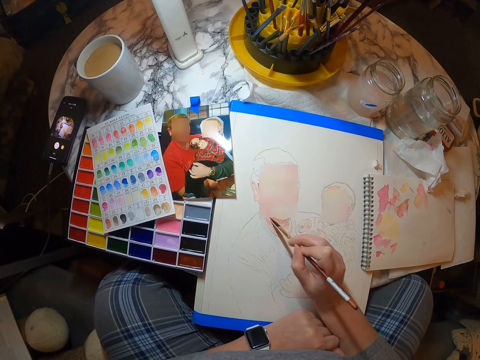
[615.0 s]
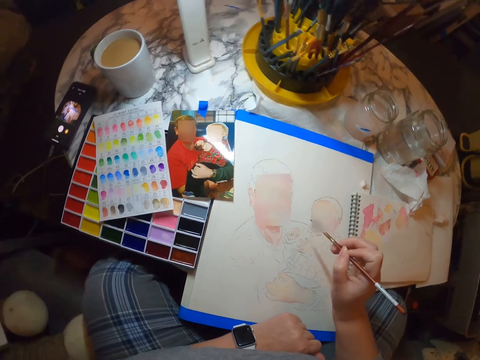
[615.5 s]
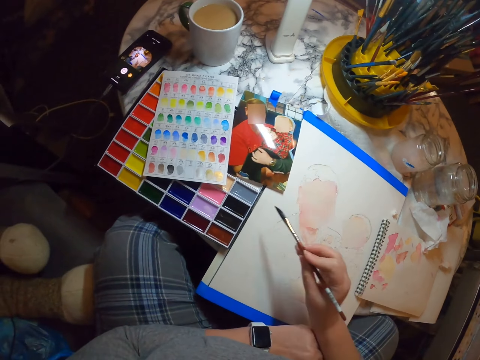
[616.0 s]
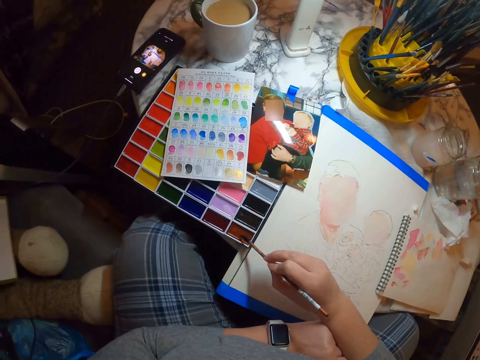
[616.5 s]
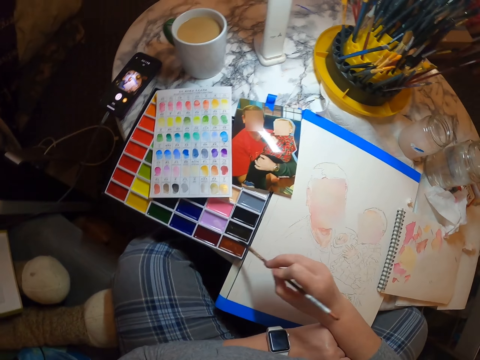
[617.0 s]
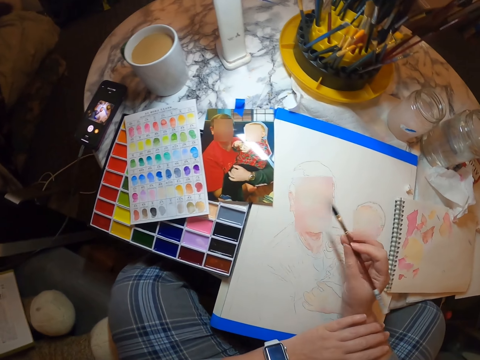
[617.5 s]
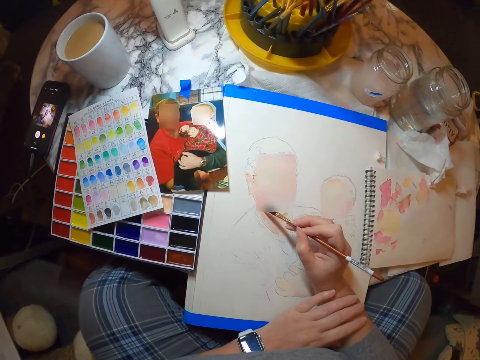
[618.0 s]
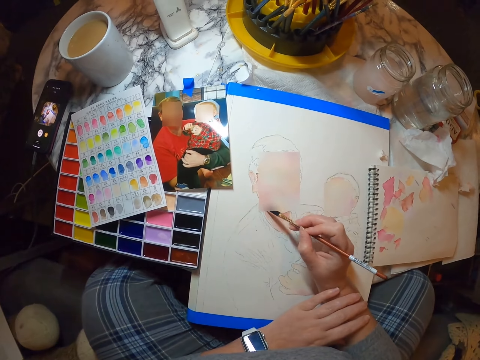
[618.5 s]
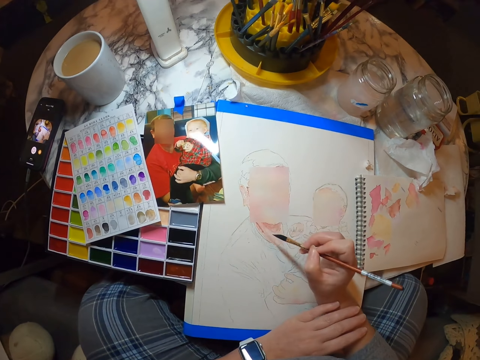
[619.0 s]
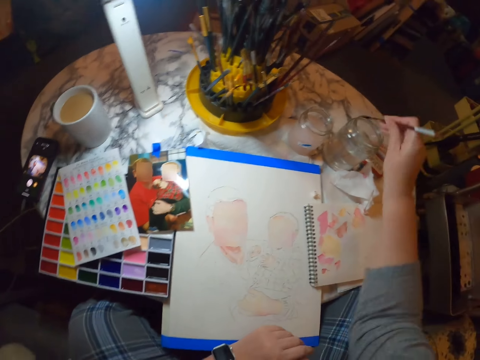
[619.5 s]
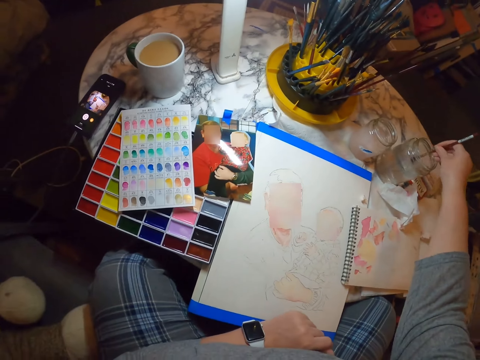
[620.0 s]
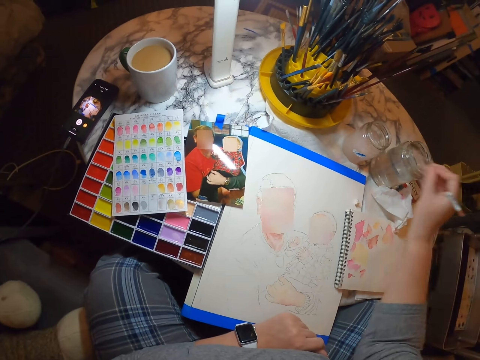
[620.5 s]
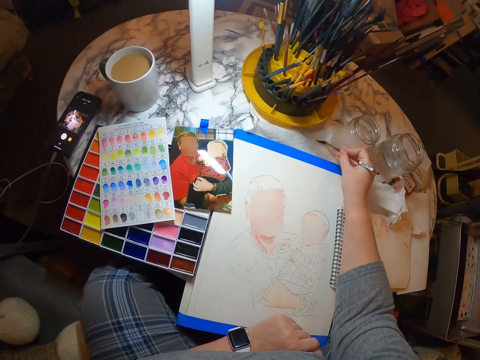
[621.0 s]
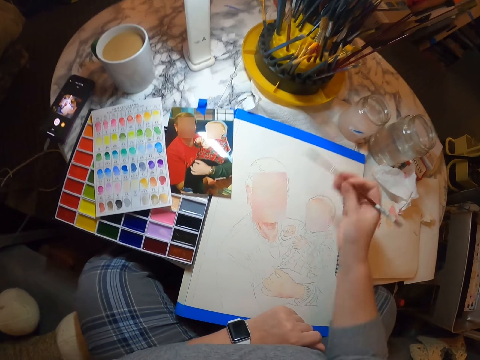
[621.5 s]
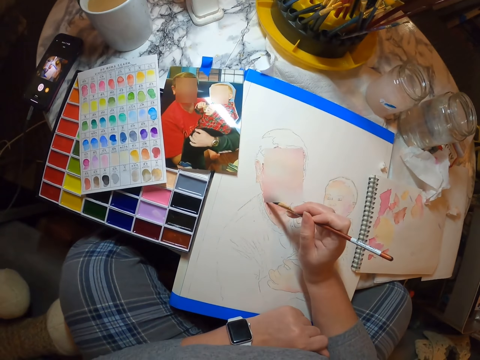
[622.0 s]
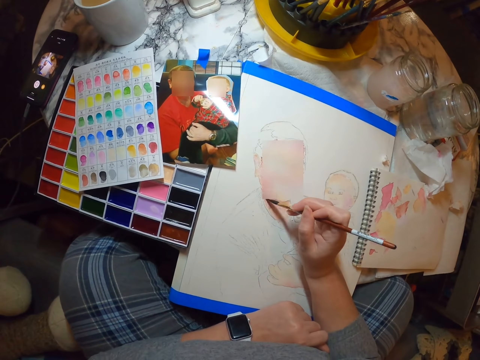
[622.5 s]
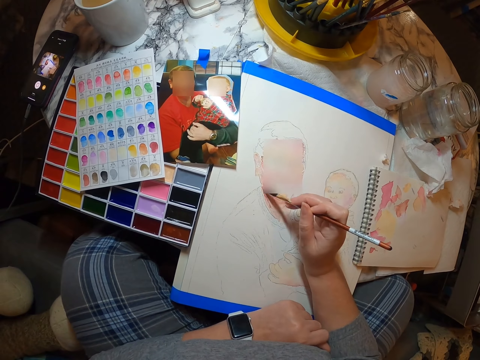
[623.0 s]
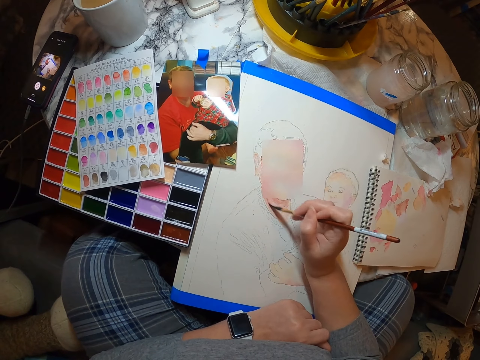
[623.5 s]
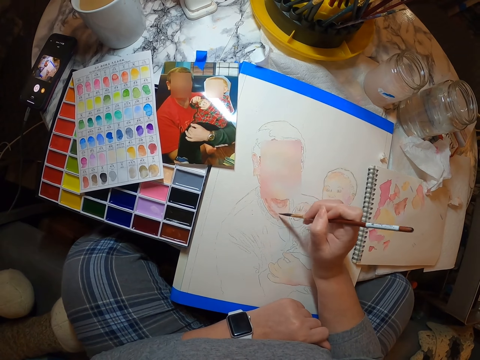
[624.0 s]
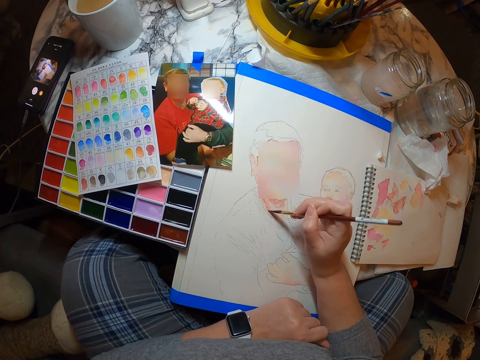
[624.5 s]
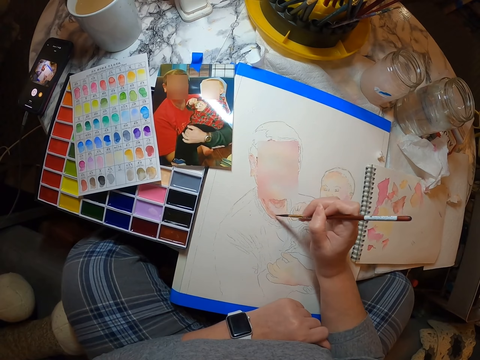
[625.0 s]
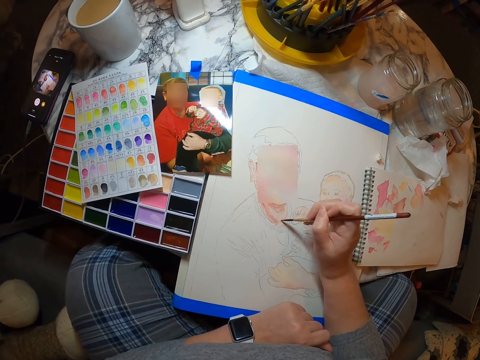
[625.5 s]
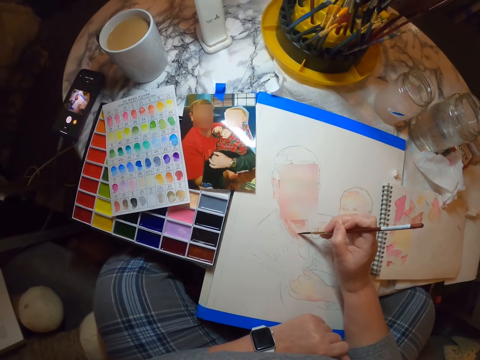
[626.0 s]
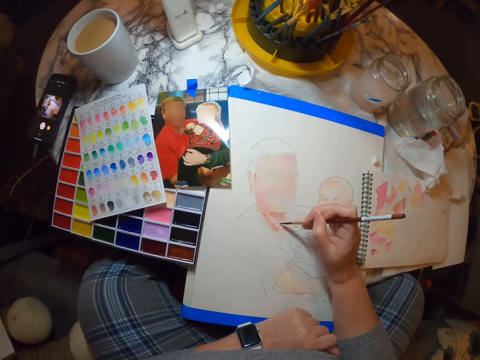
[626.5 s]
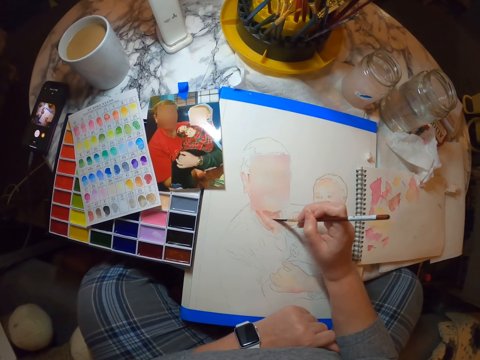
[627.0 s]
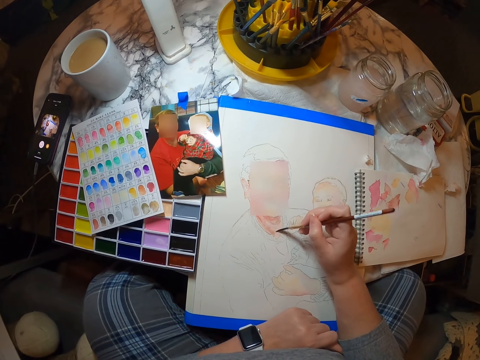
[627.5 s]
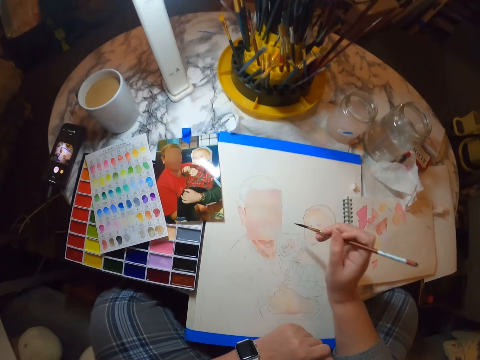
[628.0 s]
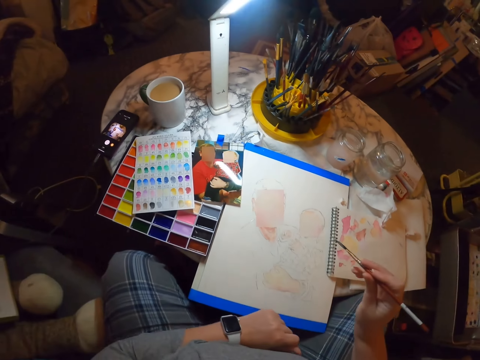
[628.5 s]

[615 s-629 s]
The camera wearer puts the paint brush on paint. They paint the picture on a painting book. They dip the paint brush in water. They wipe the paint brush on a paper. They paint the picture on the painting book again.

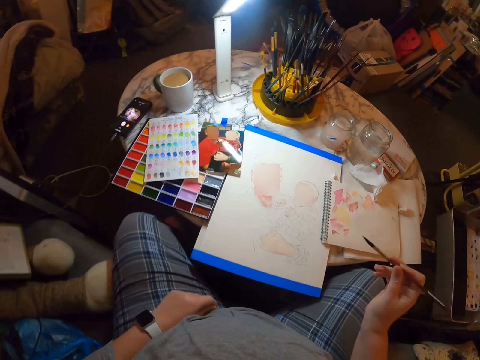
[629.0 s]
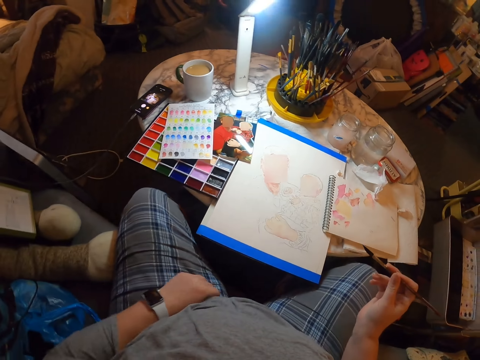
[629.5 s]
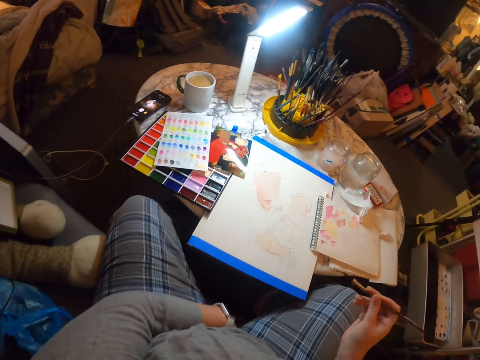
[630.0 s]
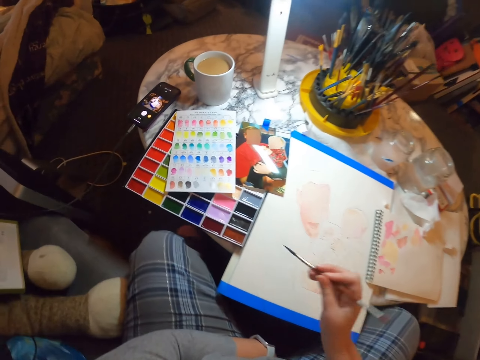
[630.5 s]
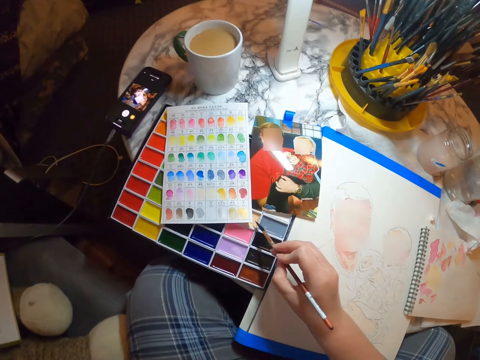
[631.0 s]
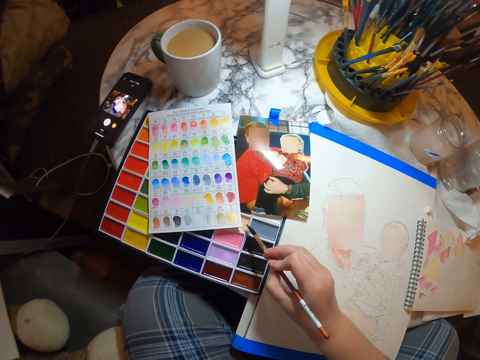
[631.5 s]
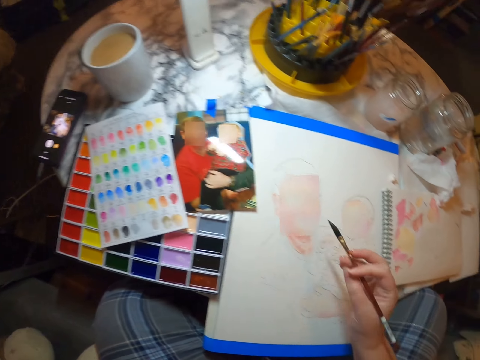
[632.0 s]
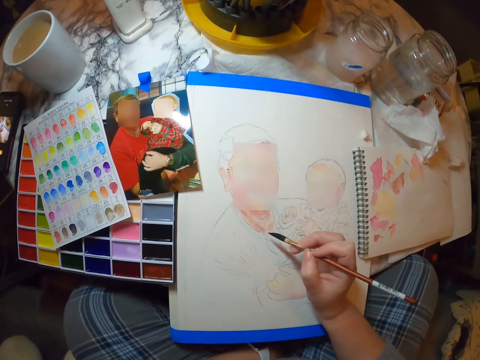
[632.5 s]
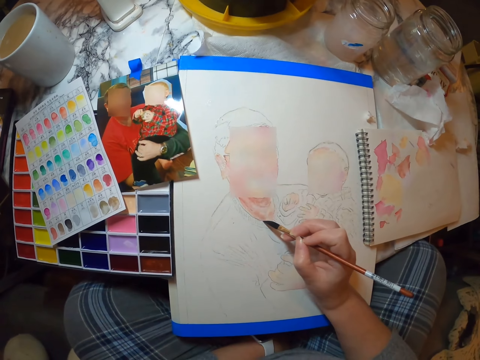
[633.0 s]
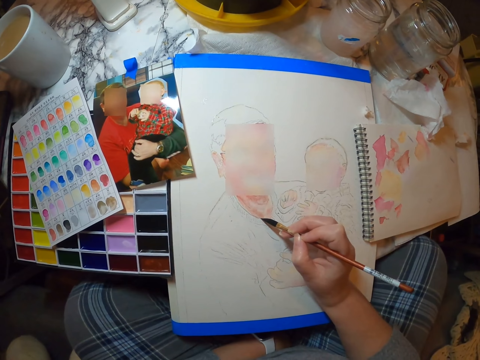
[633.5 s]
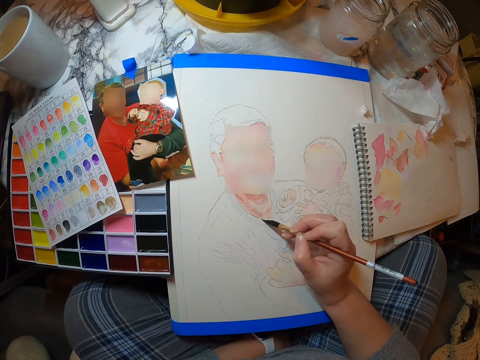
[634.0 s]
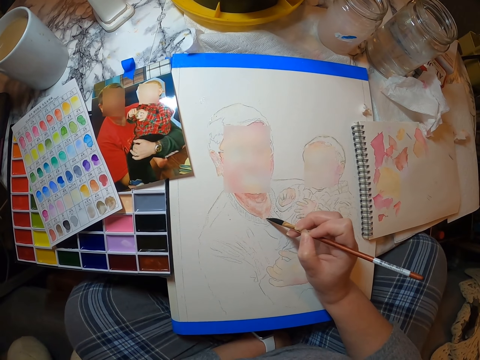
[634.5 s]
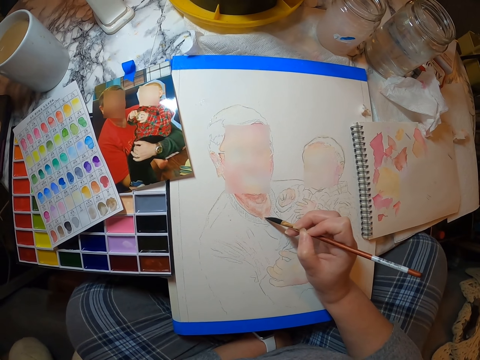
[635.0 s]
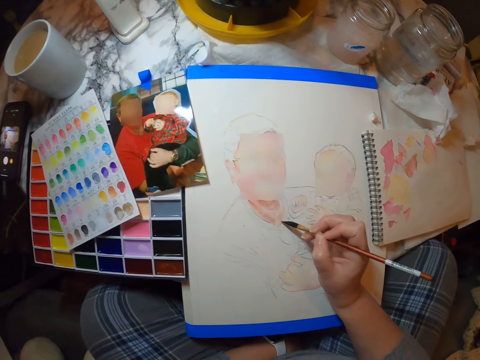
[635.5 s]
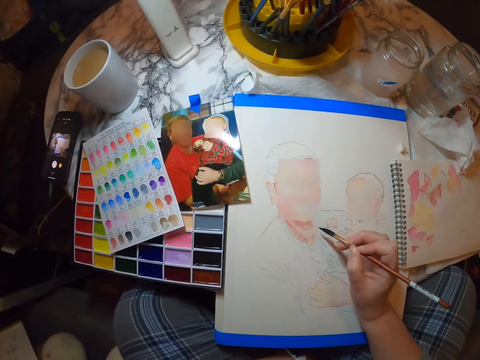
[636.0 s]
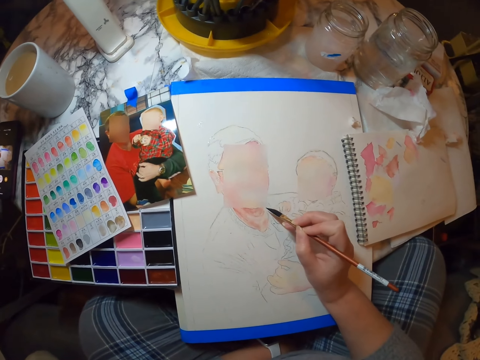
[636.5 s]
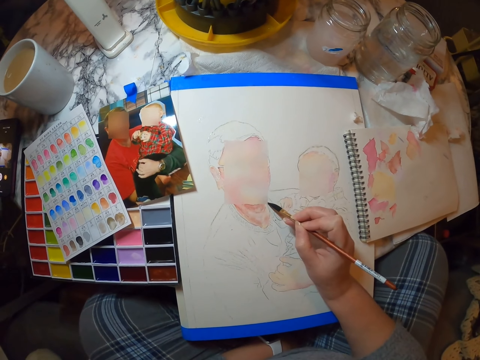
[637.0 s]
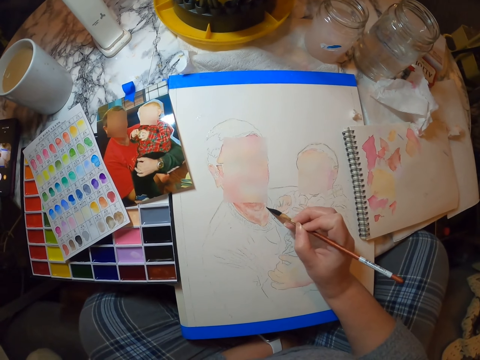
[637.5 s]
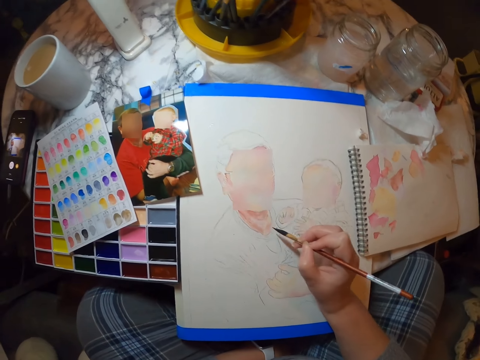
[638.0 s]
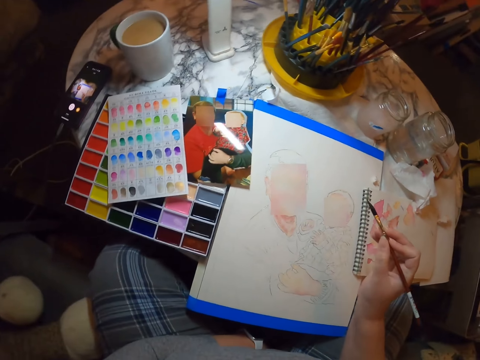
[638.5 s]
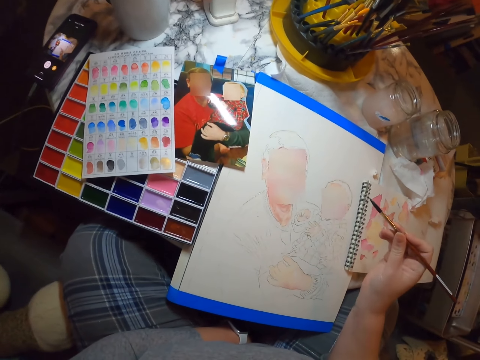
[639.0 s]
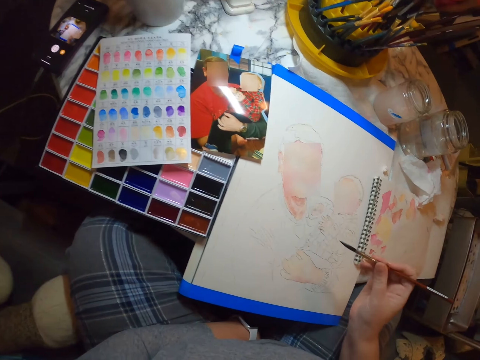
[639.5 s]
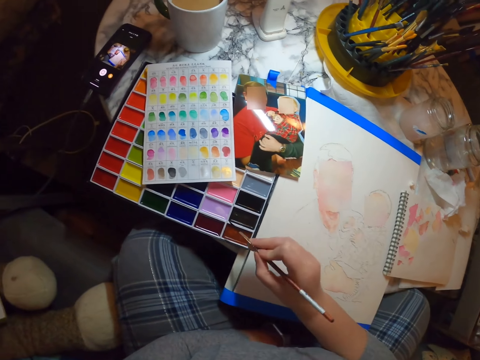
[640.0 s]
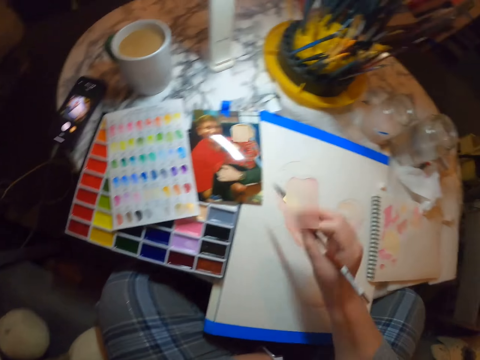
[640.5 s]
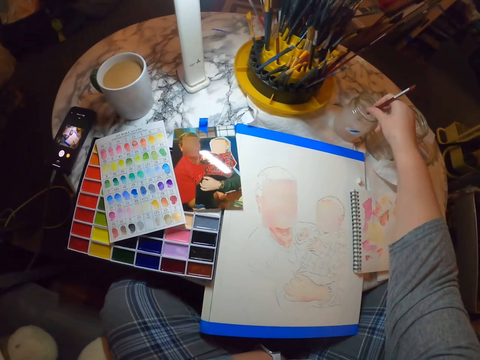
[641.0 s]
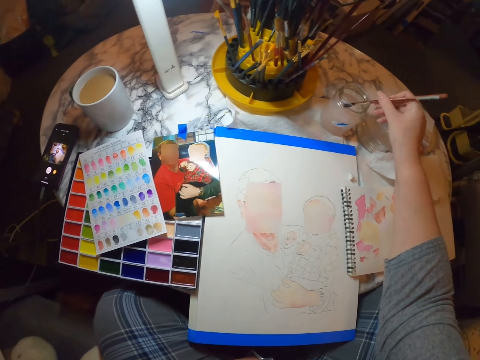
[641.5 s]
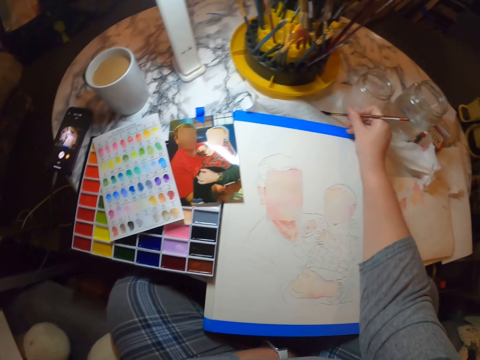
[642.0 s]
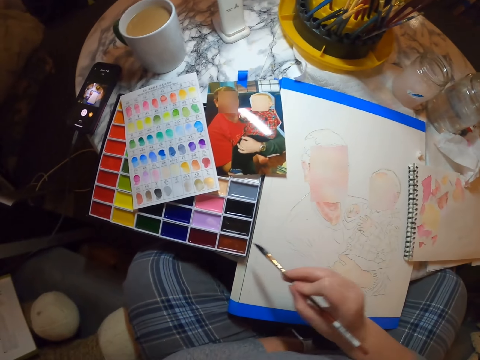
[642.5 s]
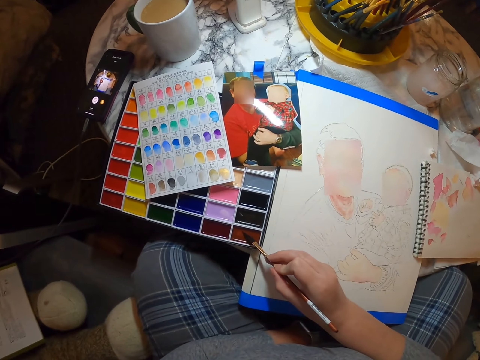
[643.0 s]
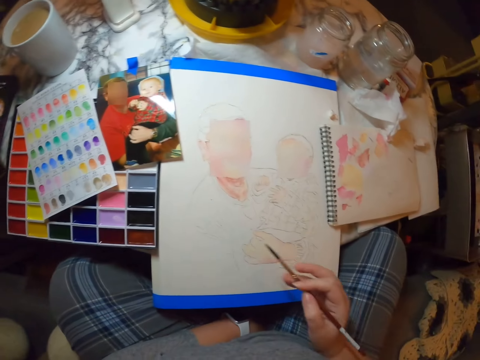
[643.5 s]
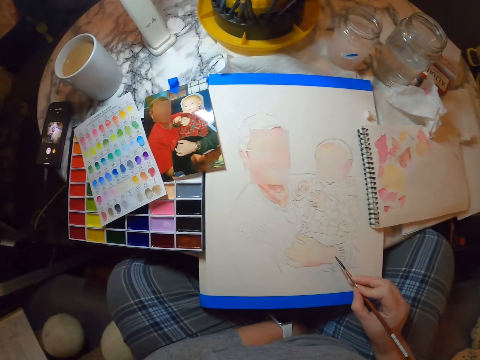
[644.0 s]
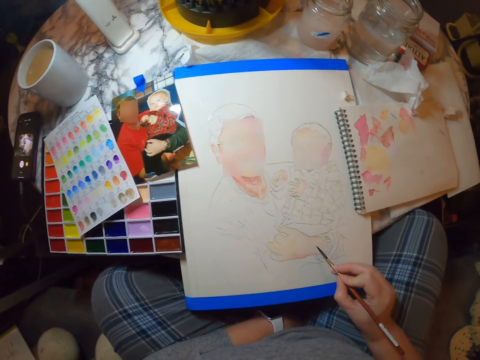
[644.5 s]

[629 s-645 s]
The camera wearer puts the paint brush on paint. They paint the picture on a painting book. They dip the paint brush in water. They wipe the paint brush on a paper. They put the paint brush on paint. They paint on the paper.
